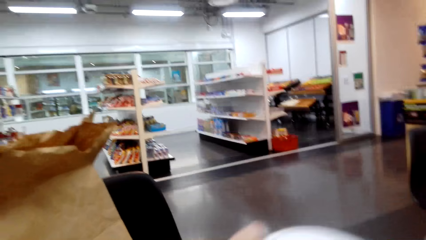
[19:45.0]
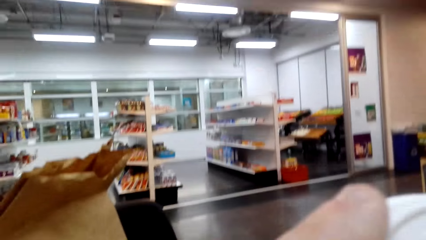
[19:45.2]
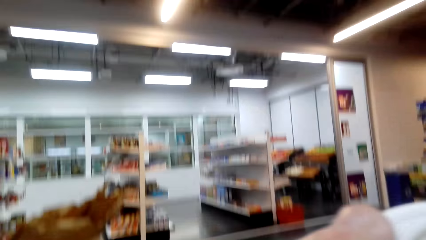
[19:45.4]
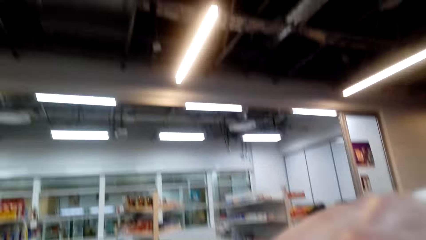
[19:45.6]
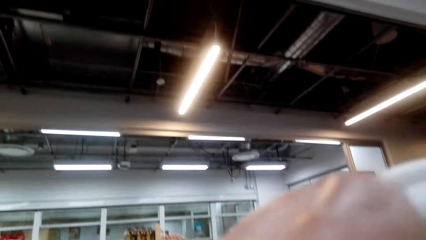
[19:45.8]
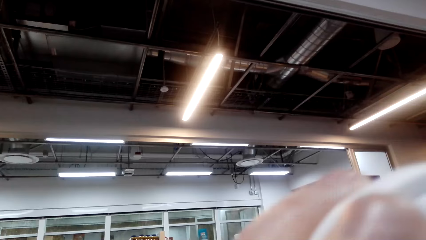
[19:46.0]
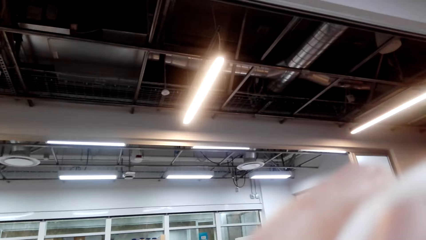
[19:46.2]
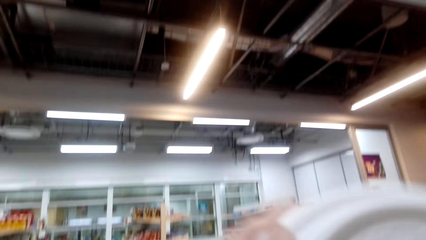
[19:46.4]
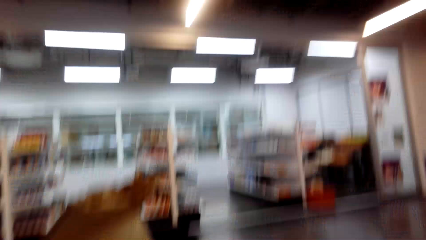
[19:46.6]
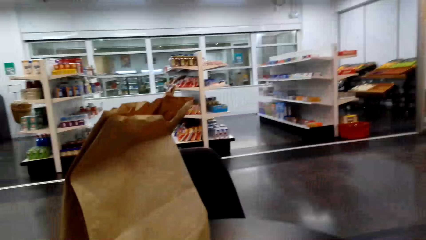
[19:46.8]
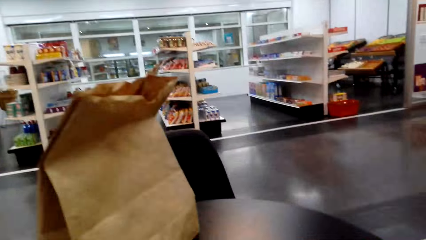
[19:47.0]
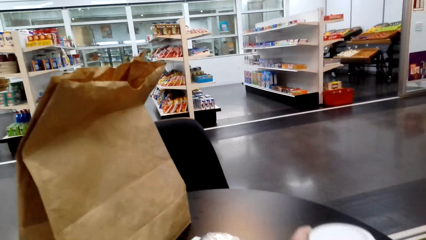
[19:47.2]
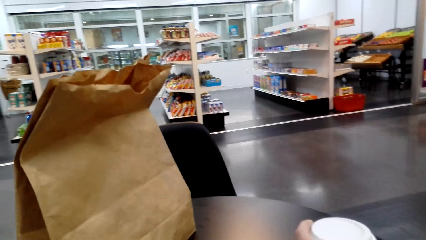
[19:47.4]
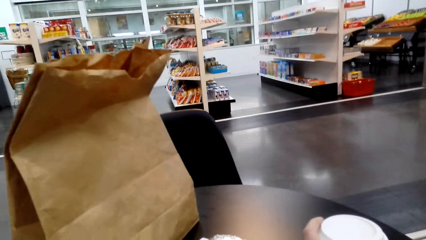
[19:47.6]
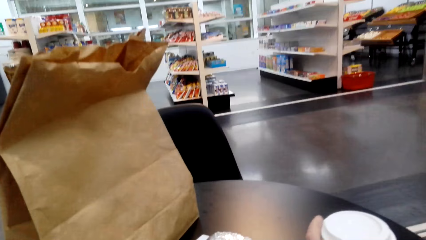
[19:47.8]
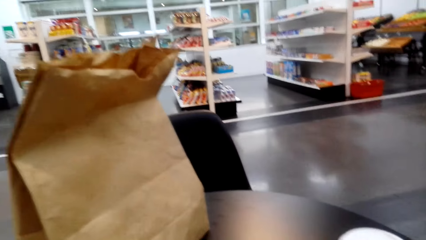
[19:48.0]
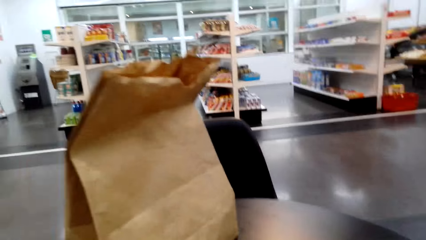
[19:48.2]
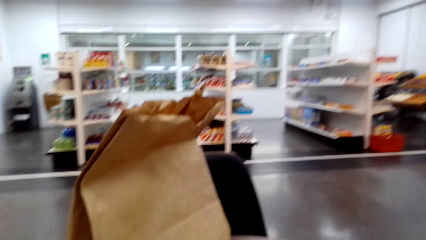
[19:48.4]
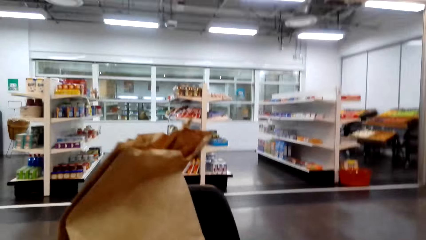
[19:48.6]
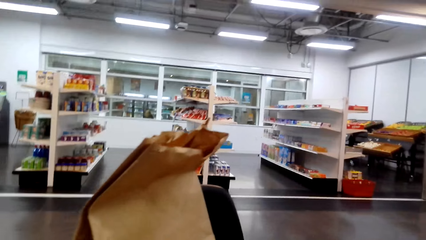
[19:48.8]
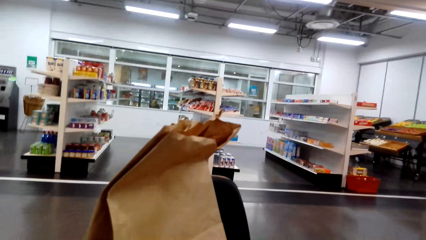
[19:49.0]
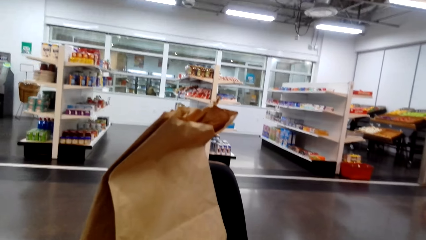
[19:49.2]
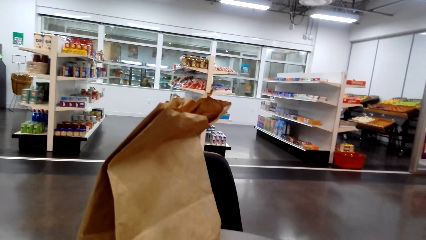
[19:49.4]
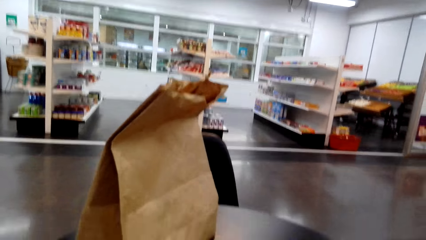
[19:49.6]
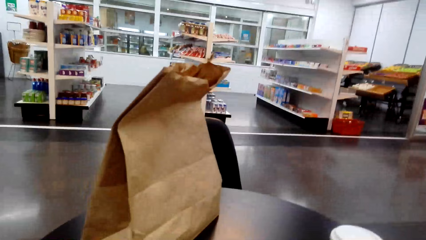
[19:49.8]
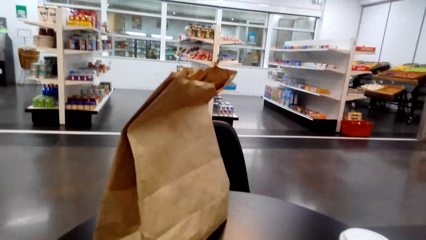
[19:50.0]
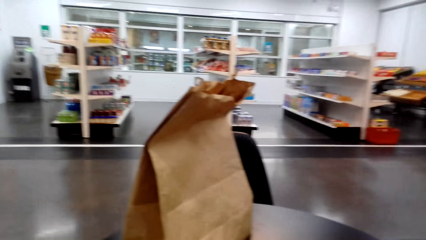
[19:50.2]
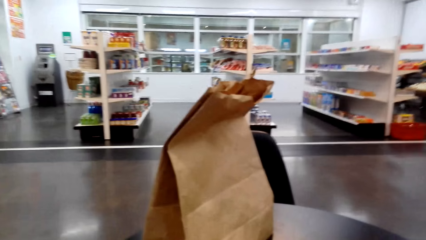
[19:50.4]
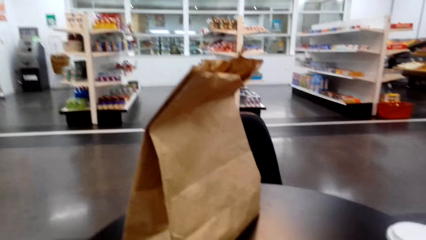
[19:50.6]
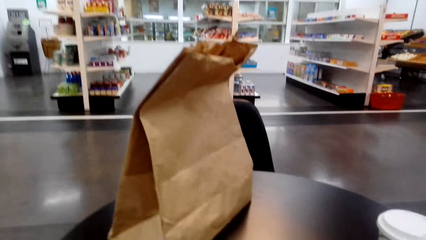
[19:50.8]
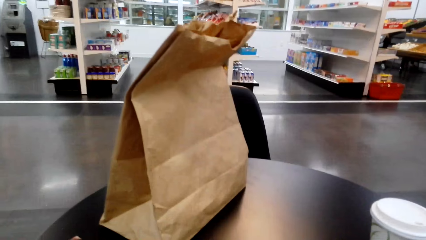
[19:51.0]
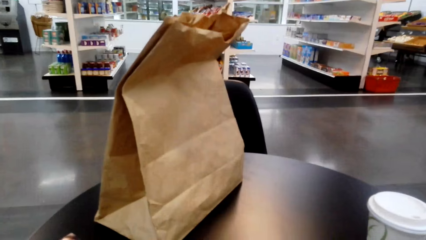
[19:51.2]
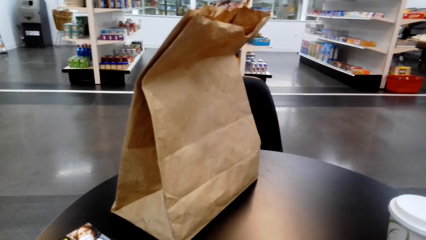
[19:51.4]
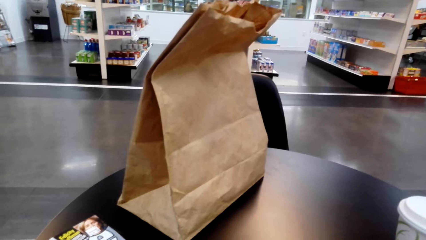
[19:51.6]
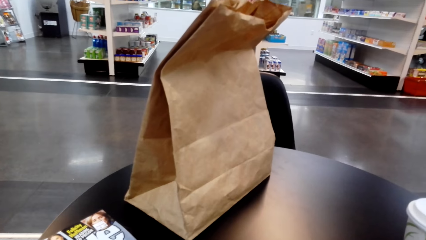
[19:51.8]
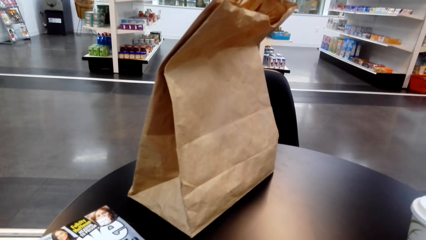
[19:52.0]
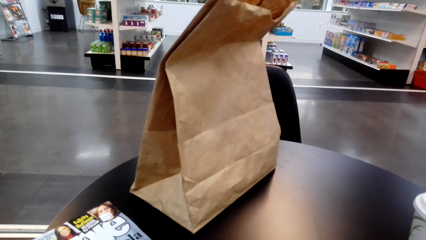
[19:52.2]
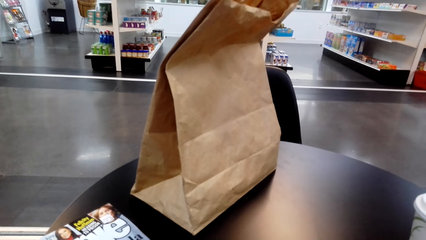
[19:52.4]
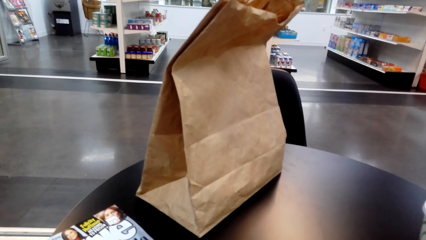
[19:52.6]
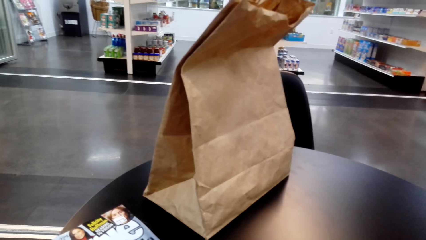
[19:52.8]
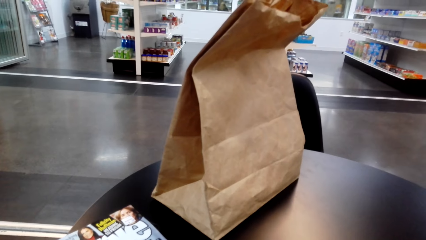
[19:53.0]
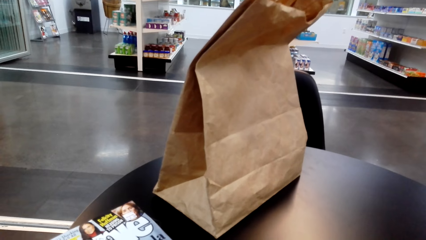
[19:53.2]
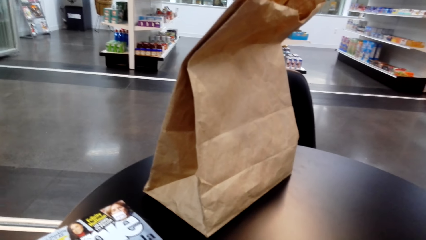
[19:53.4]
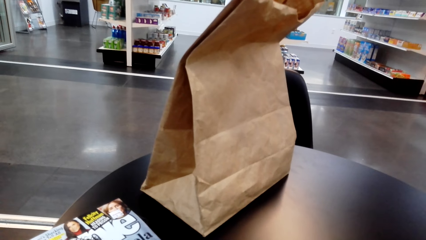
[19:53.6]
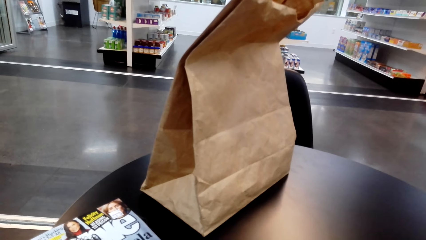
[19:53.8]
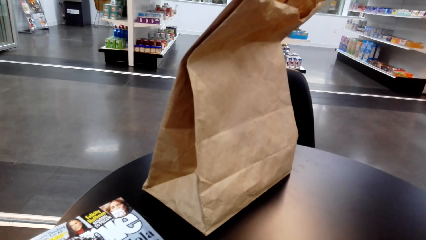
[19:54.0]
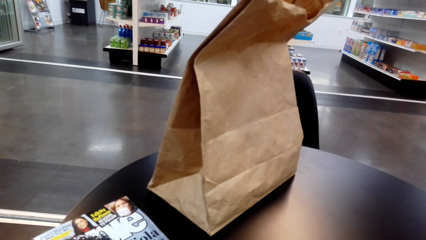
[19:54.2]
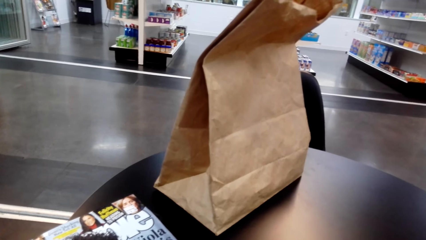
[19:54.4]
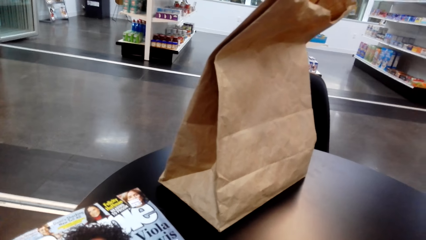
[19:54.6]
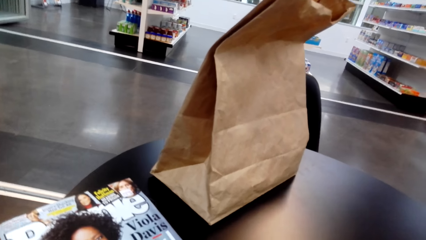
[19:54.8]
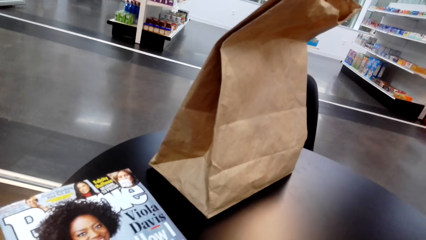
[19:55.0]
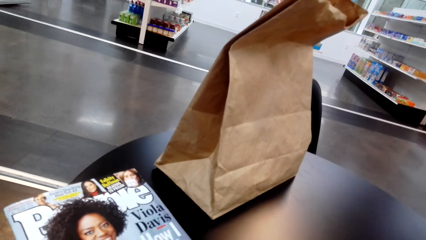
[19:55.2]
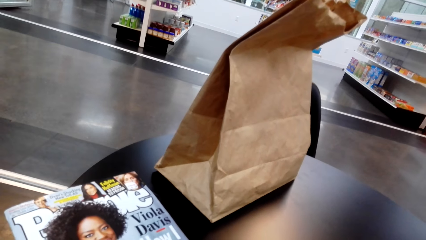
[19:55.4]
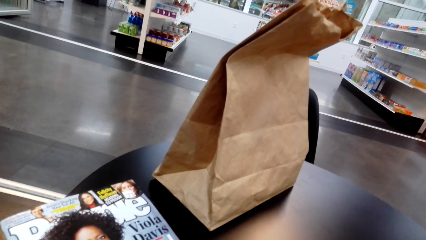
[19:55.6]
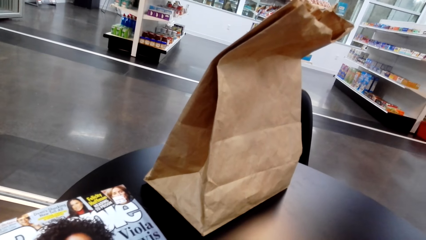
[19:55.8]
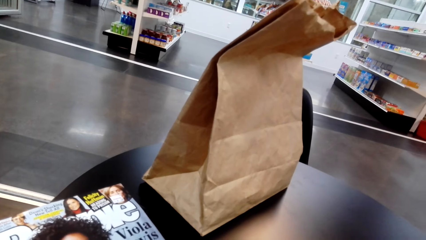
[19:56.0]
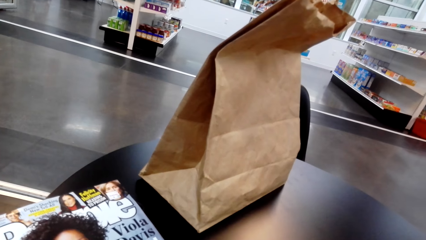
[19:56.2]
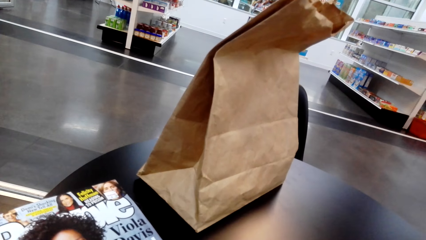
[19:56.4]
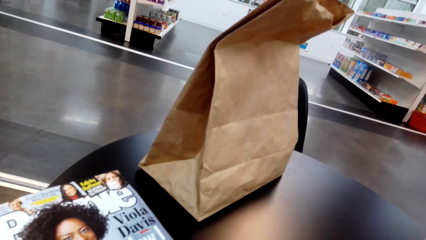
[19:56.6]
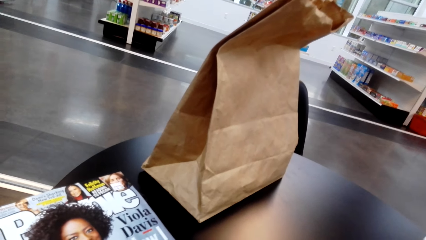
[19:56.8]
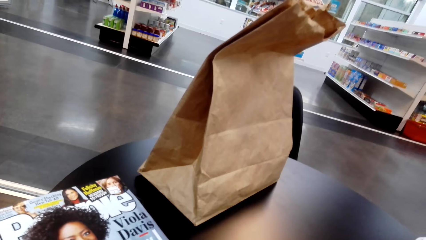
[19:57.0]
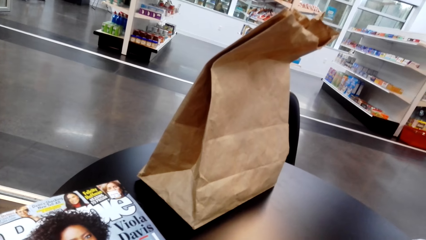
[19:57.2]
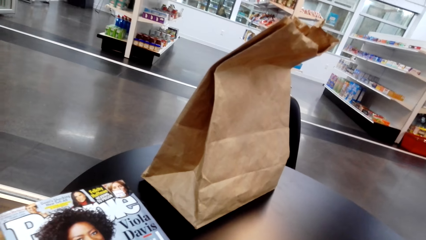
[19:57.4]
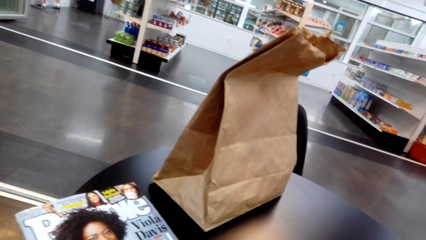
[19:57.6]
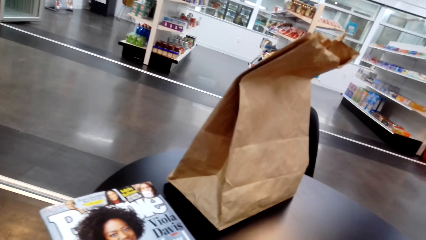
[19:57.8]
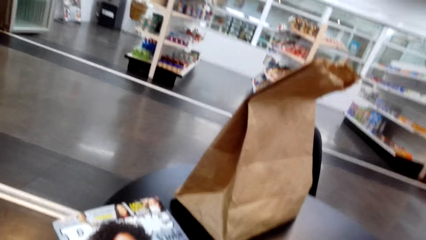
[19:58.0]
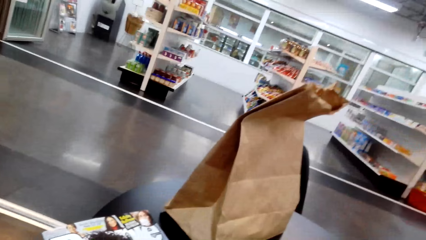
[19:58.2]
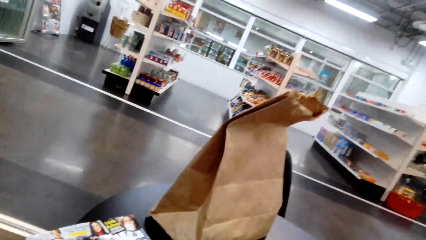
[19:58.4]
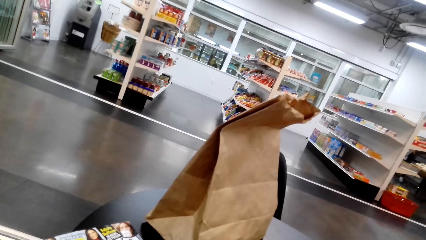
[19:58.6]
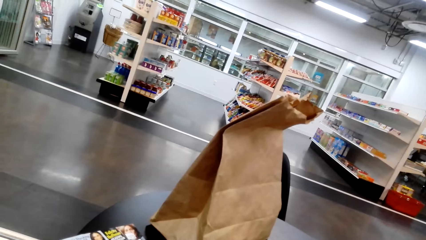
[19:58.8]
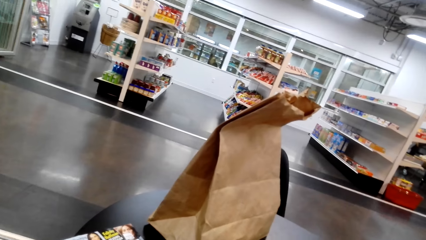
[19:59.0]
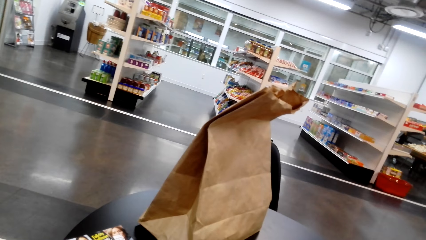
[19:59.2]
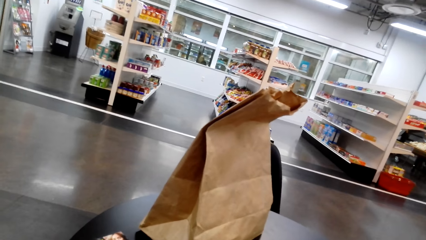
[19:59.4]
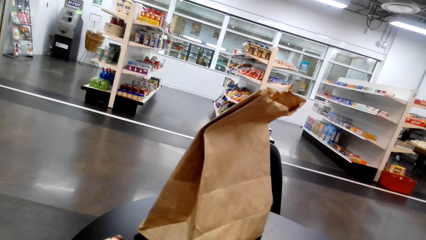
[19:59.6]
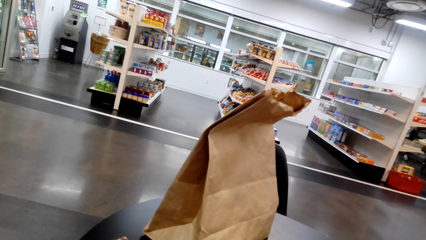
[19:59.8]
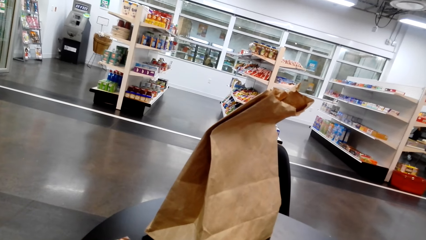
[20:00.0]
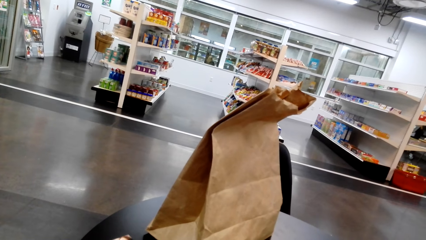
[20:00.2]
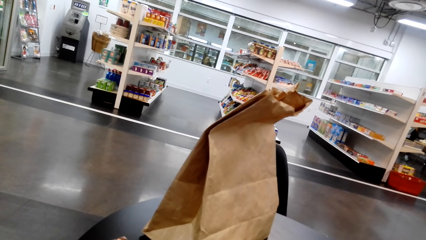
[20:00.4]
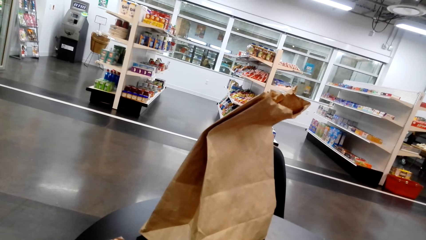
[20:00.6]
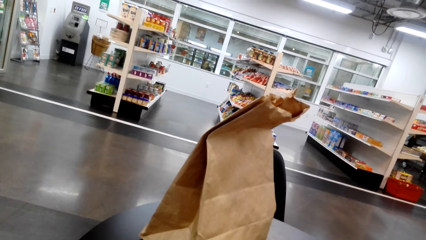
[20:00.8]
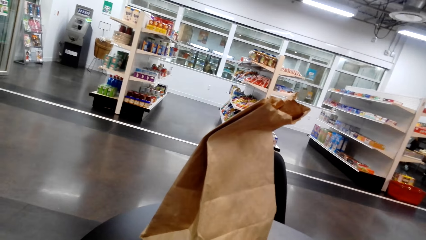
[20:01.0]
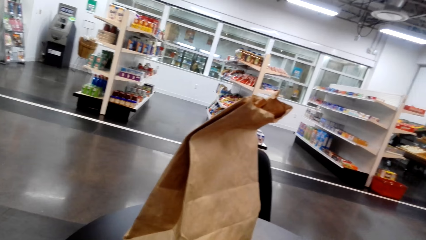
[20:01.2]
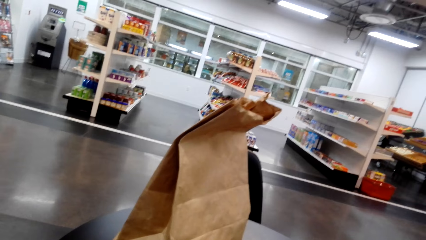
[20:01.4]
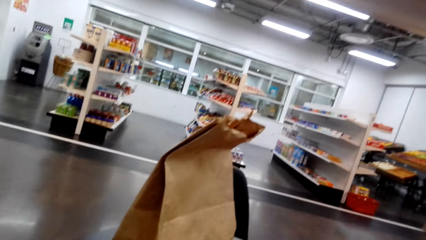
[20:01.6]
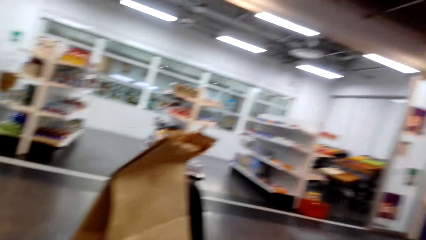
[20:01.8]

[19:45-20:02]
The camera wearer sips coffee. They pick a coffee tumbler. They put the coffee cup on the table. They do something.
